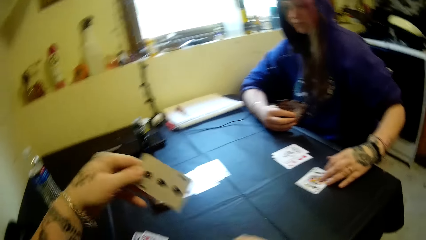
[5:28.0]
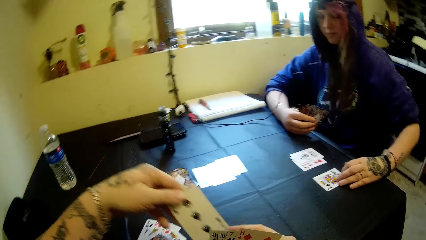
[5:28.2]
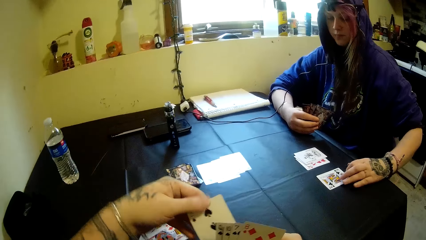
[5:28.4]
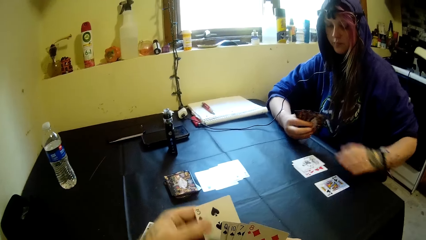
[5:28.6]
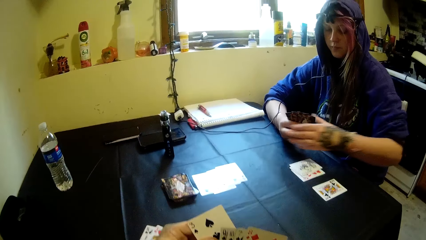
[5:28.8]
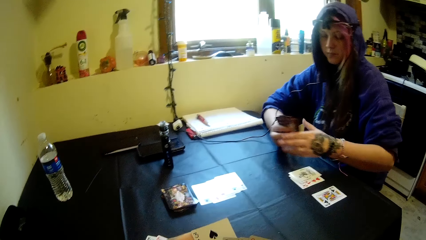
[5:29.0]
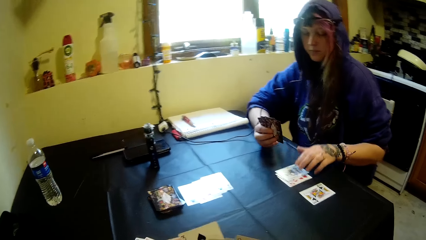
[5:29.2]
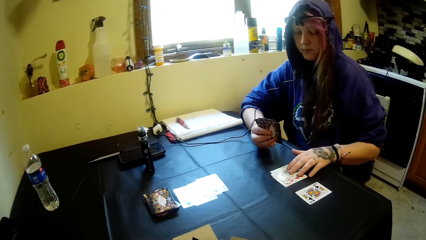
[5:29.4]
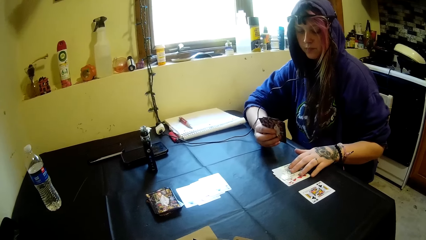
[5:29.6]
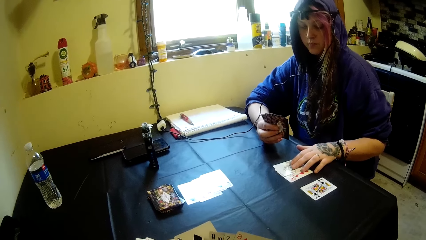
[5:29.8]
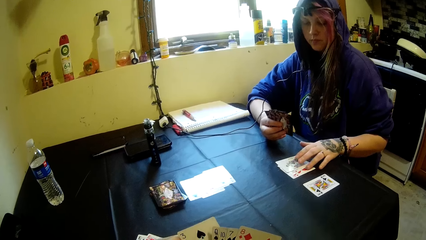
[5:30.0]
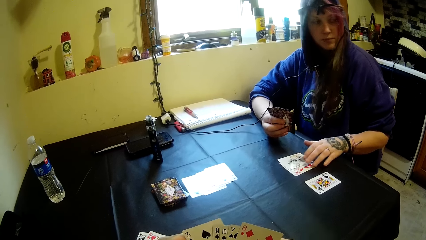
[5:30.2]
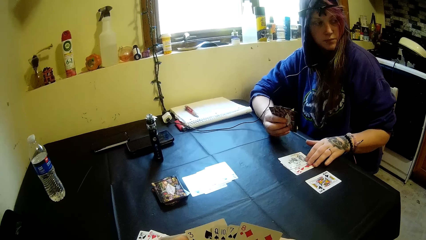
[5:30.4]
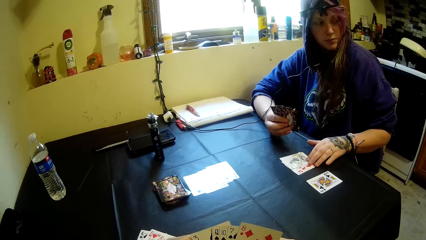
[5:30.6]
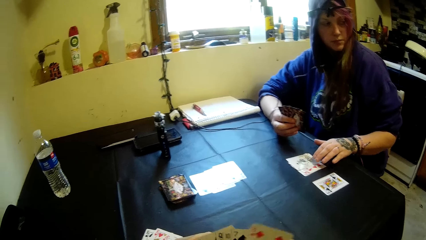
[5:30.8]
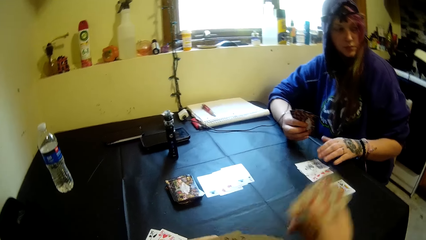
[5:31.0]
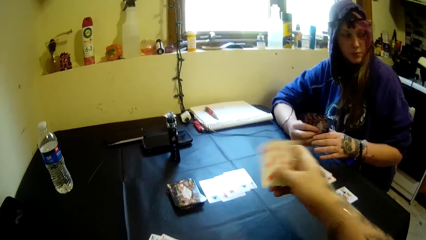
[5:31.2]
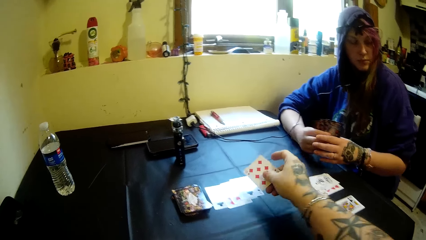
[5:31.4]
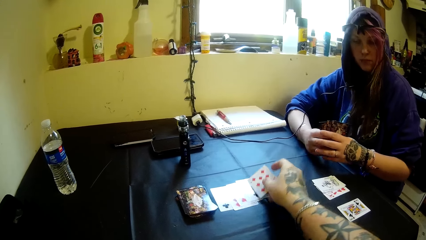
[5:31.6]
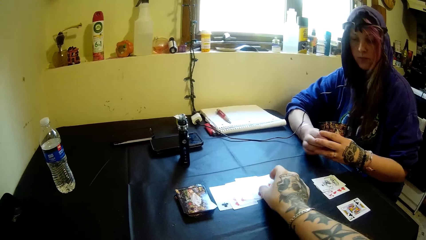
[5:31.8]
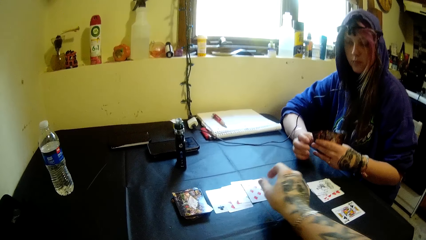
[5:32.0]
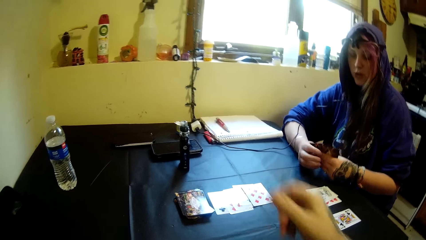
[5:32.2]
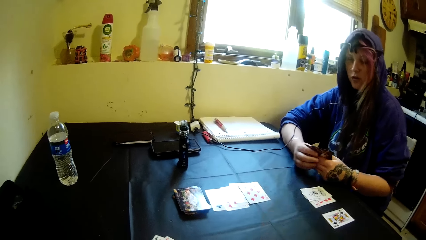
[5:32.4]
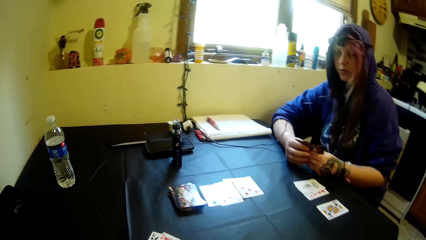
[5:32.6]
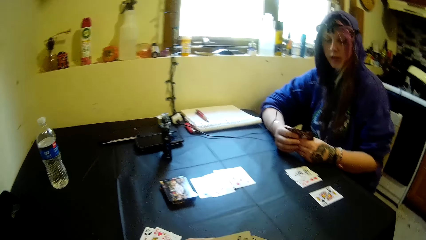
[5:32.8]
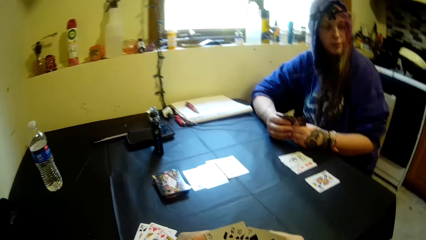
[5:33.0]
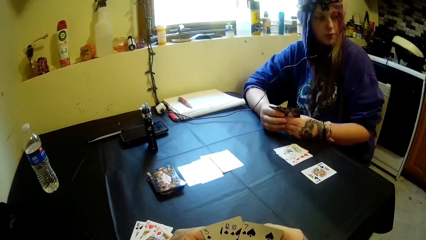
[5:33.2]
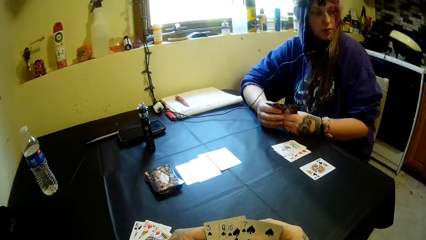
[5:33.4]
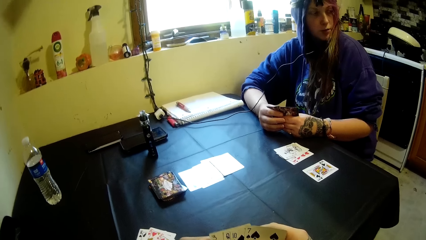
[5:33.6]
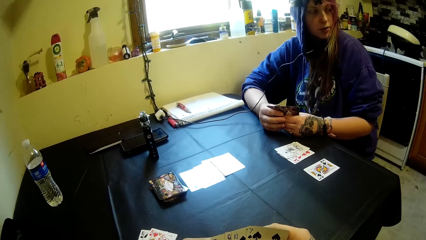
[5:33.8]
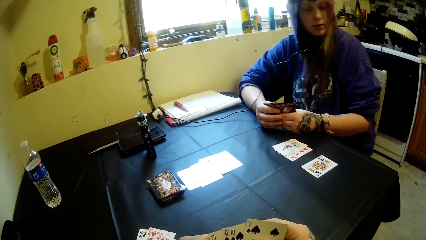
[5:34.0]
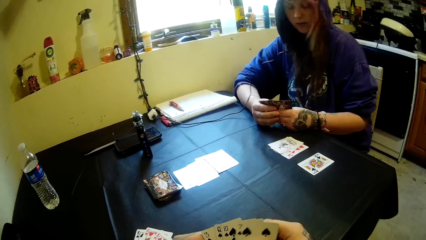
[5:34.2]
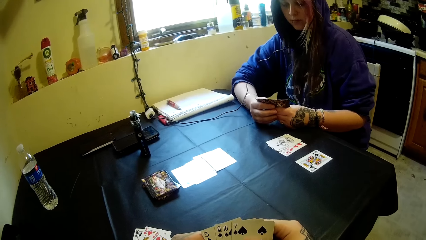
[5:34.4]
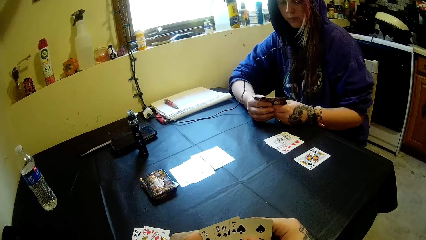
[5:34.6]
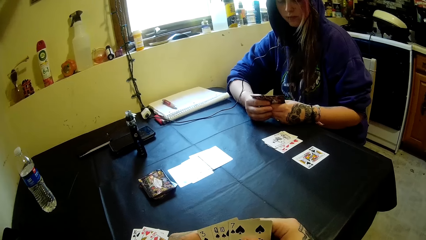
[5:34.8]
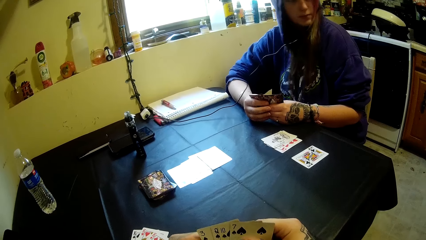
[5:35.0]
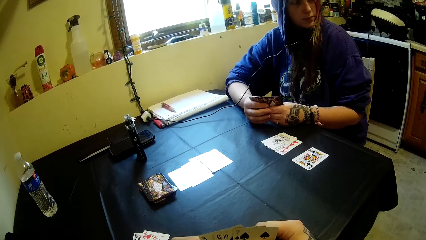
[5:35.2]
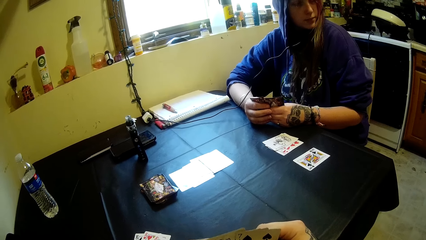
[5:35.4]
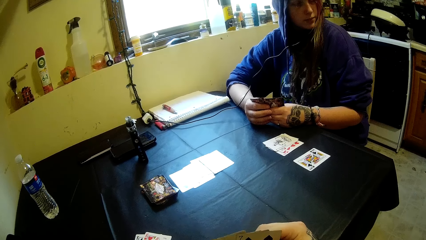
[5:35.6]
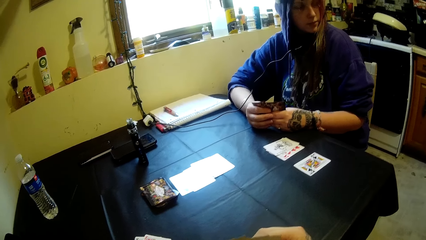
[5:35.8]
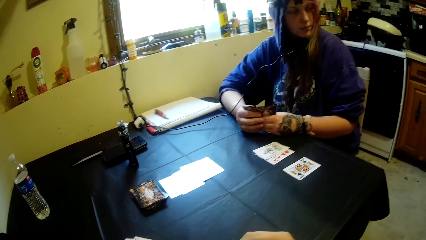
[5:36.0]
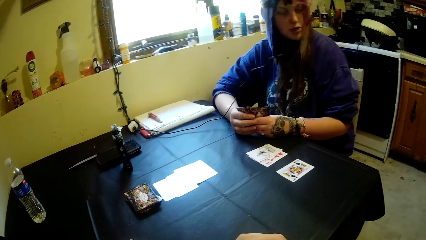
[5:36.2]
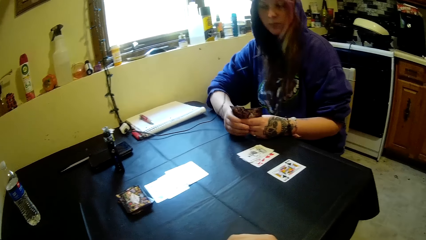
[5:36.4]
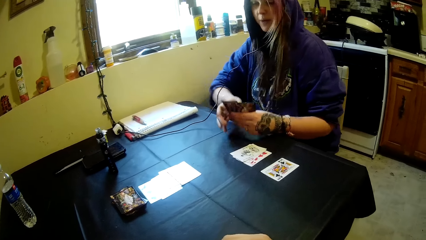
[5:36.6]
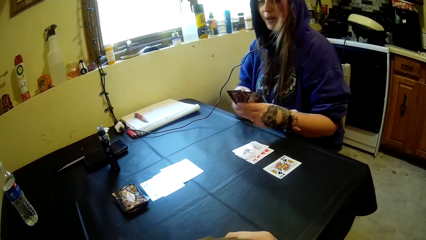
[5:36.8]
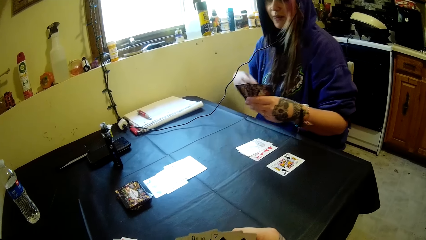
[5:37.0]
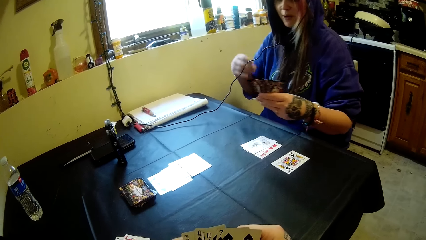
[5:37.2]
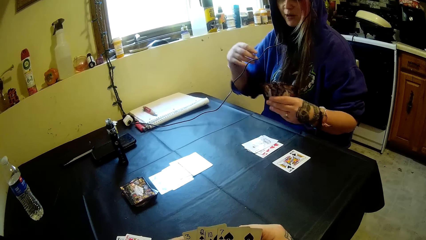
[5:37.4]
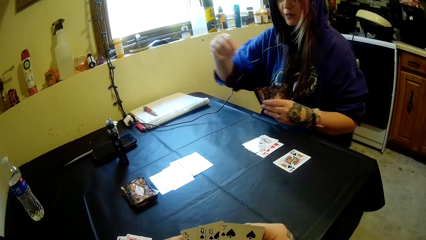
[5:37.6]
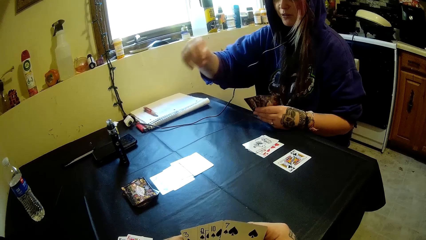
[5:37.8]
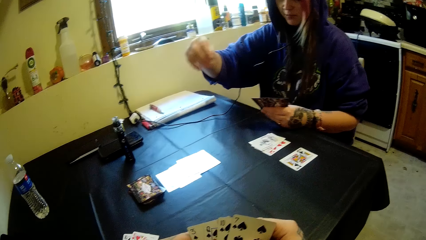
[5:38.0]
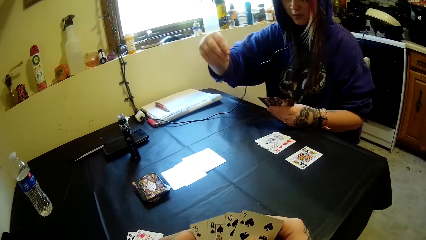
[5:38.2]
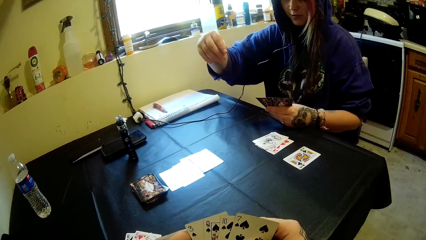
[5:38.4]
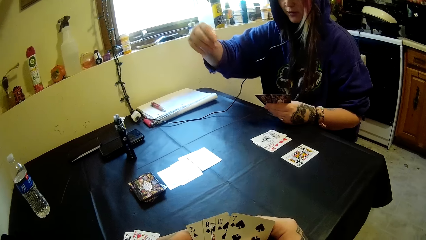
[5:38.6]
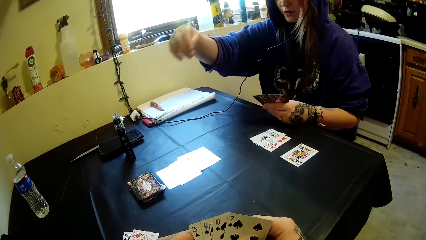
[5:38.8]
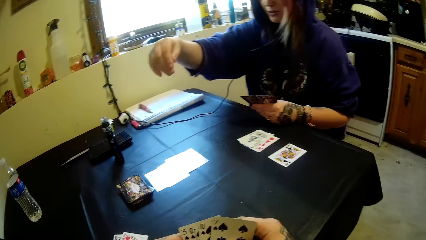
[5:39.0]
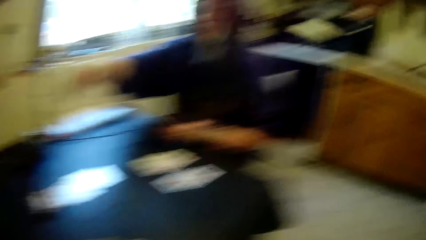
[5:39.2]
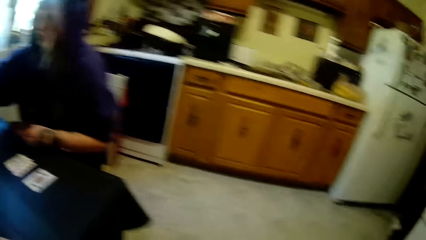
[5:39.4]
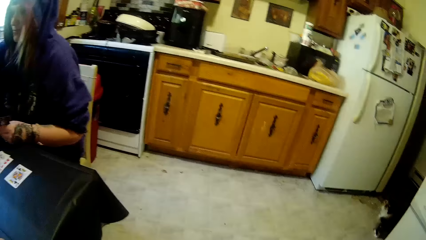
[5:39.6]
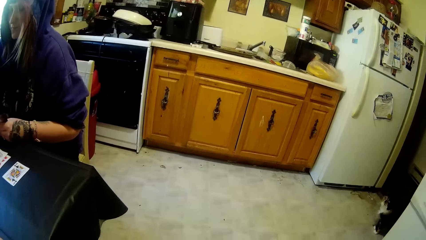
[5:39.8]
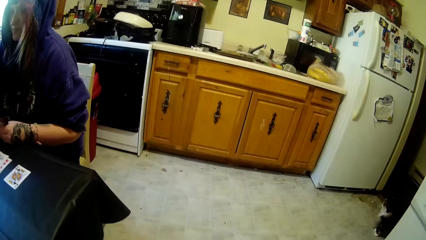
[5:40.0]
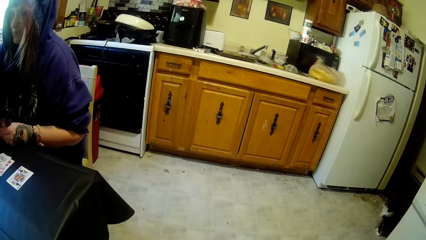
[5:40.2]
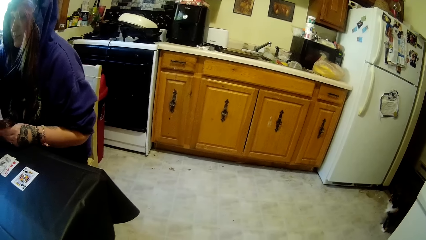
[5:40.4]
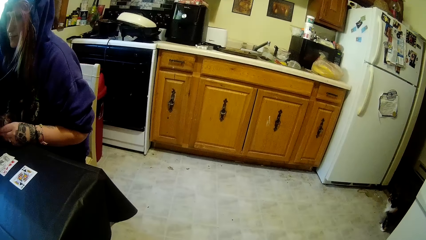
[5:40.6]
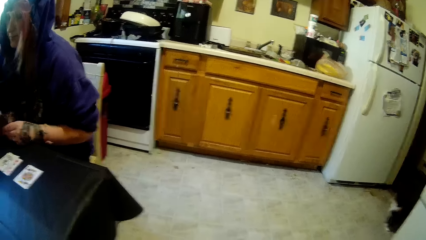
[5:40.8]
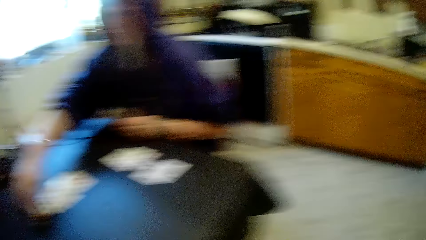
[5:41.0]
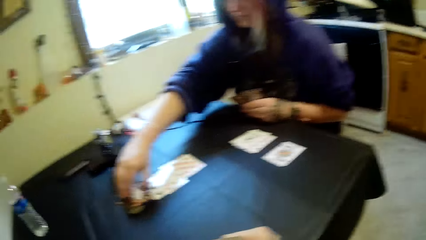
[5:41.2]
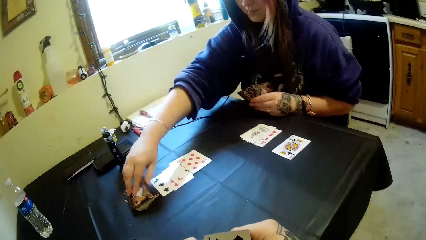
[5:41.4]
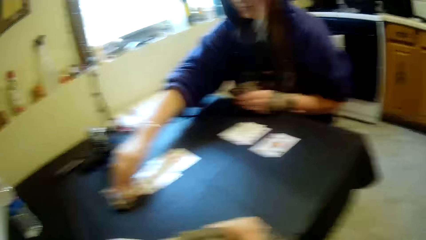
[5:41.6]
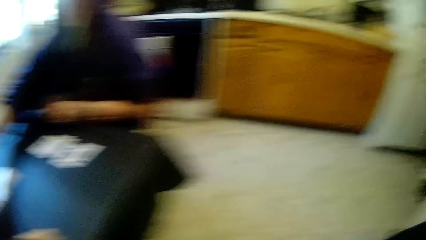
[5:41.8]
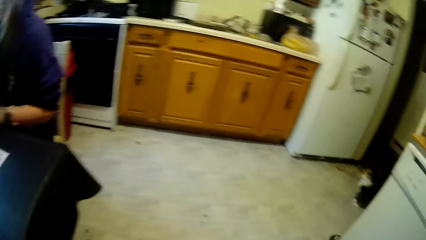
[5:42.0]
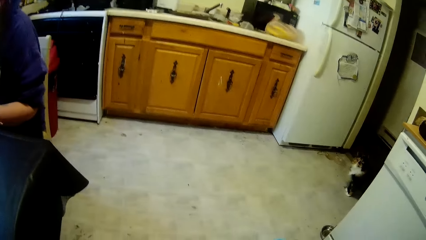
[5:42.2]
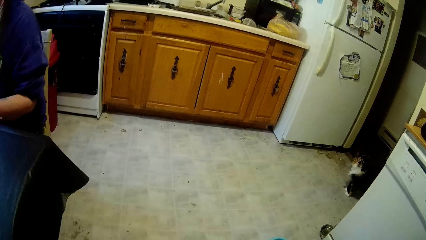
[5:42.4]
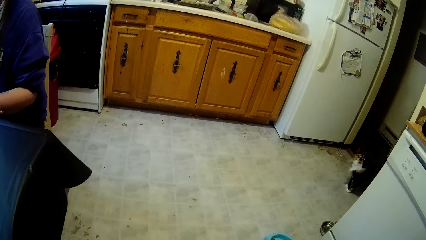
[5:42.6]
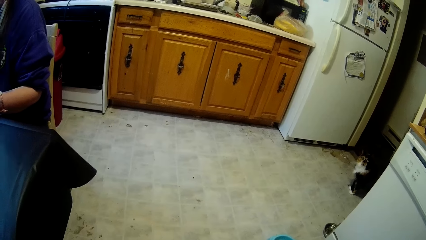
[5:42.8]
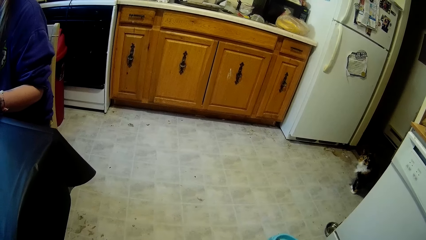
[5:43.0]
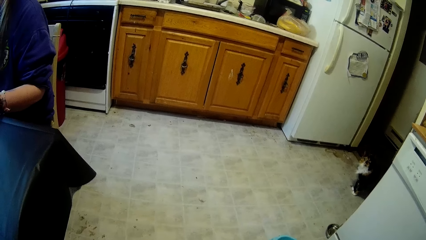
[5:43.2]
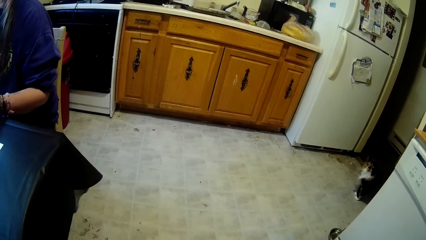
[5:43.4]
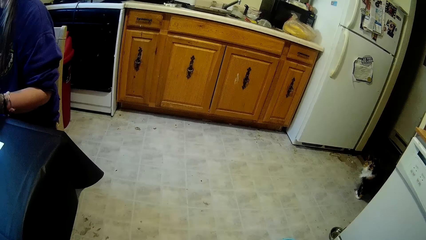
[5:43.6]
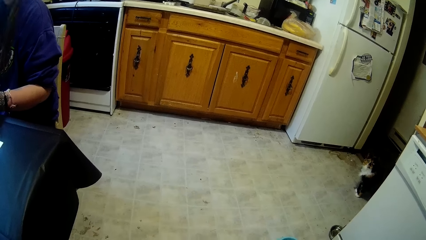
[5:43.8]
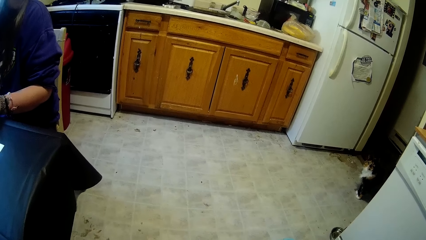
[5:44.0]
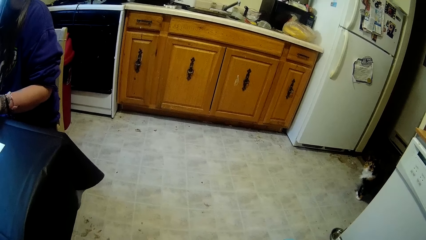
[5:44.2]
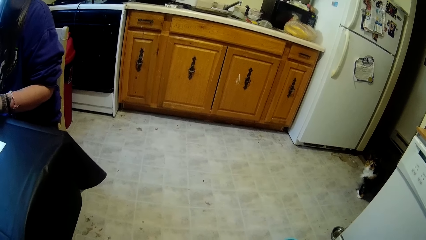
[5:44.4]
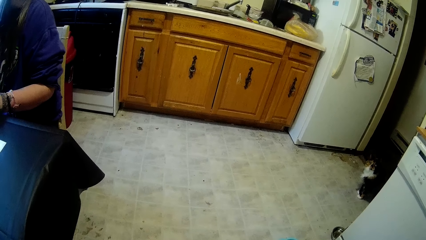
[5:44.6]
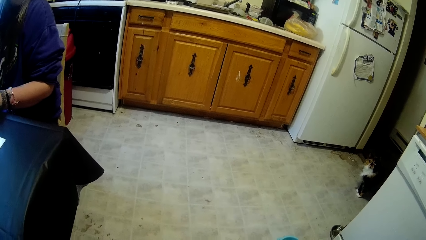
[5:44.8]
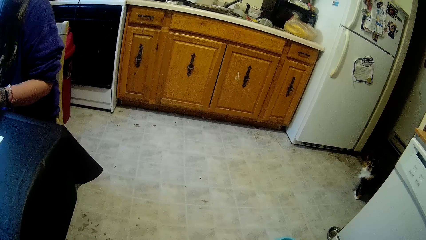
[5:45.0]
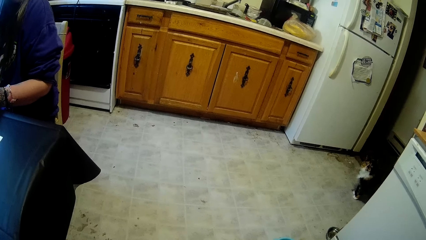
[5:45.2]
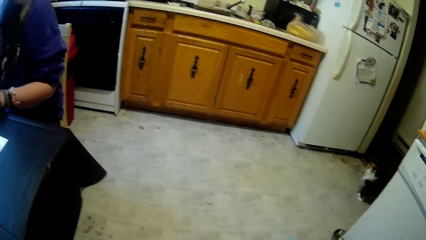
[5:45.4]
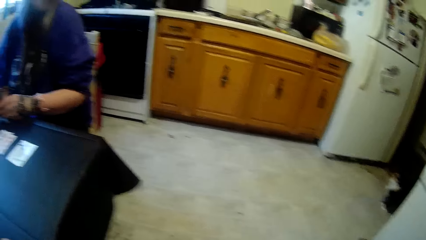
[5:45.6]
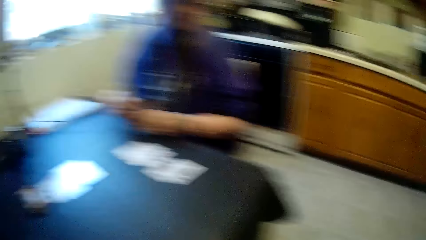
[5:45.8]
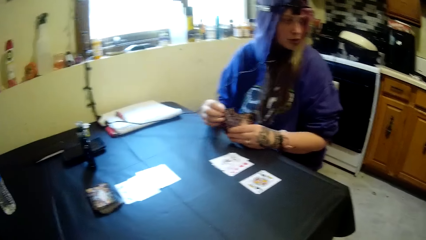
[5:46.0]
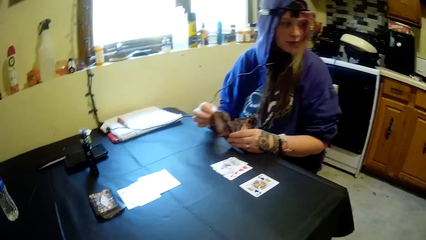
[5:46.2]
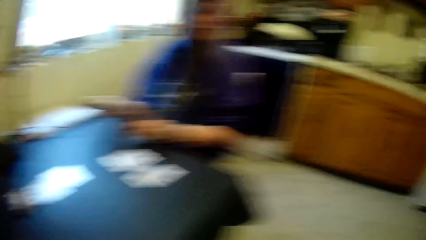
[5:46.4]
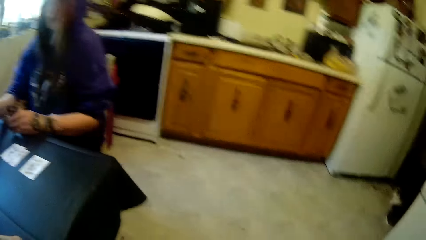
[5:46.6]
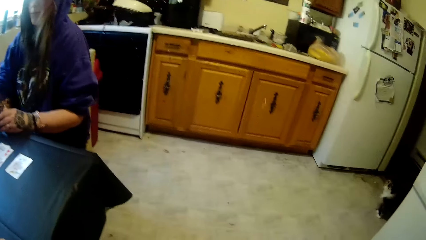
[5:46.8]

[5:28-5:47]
The camera wearer drops a card on the table. They play the card. A woman raises her hands and picks a card from the table. The camera wearer looks at the fridge.
